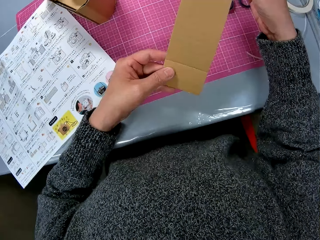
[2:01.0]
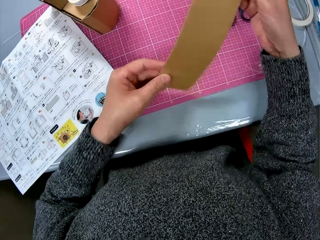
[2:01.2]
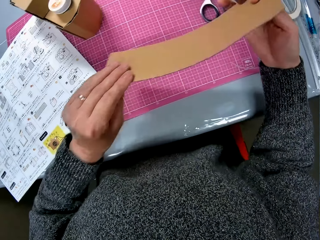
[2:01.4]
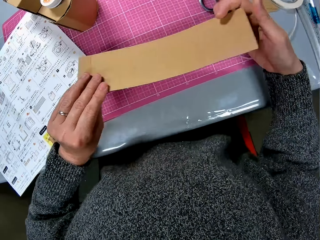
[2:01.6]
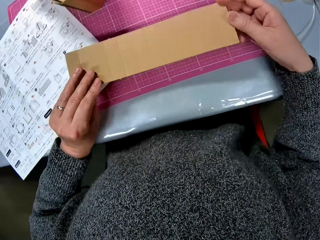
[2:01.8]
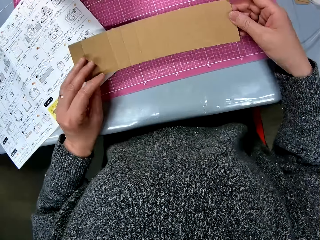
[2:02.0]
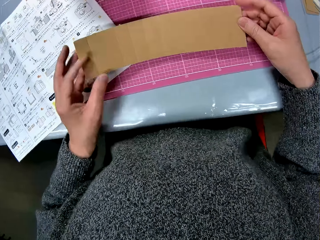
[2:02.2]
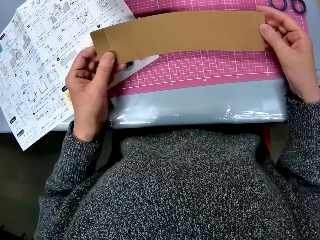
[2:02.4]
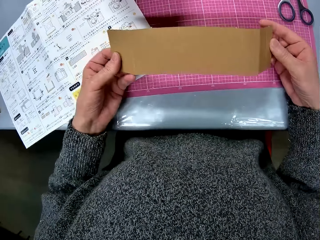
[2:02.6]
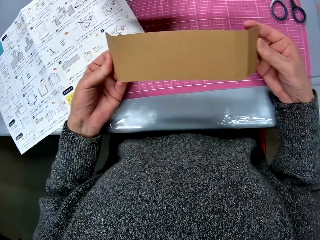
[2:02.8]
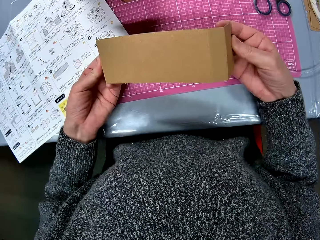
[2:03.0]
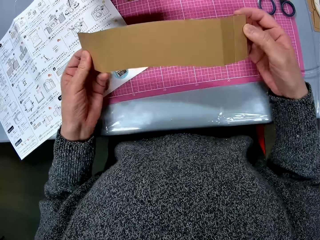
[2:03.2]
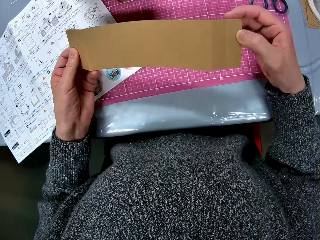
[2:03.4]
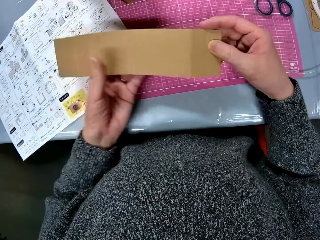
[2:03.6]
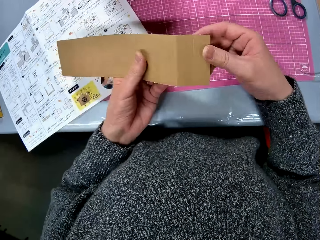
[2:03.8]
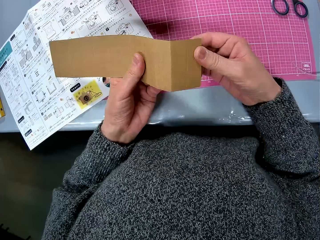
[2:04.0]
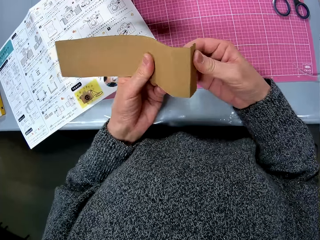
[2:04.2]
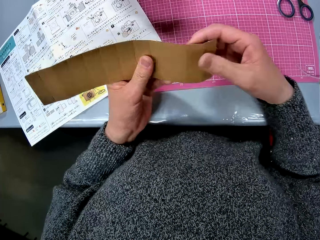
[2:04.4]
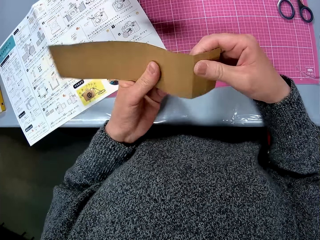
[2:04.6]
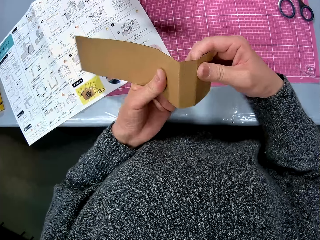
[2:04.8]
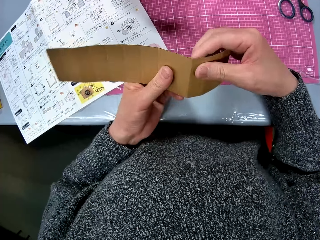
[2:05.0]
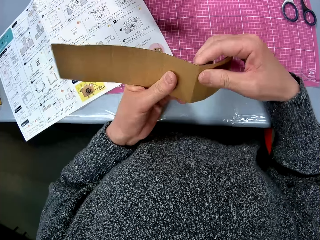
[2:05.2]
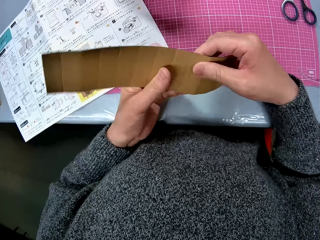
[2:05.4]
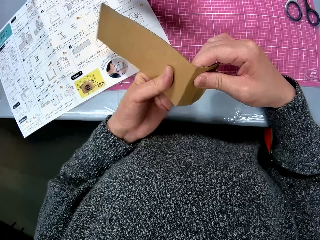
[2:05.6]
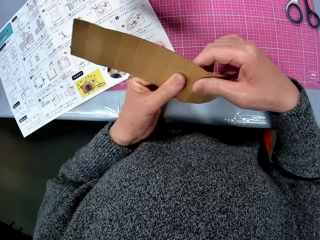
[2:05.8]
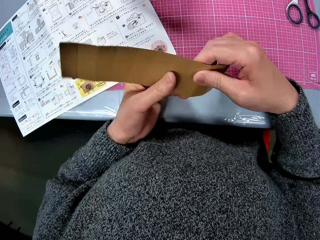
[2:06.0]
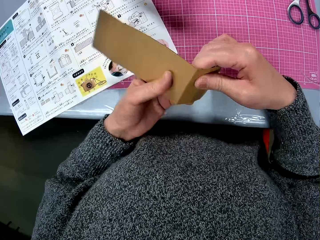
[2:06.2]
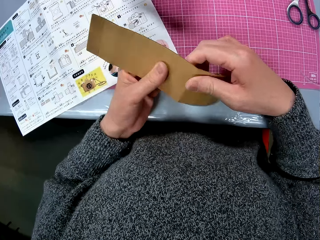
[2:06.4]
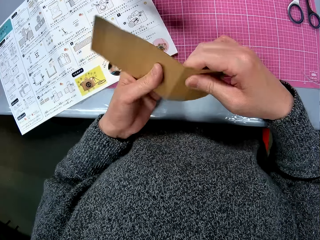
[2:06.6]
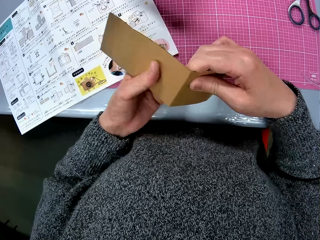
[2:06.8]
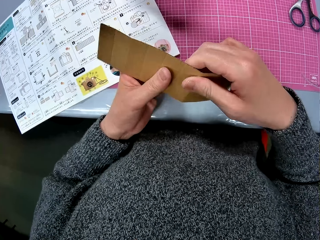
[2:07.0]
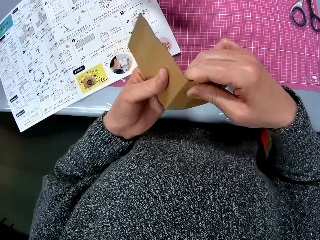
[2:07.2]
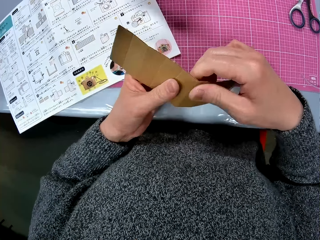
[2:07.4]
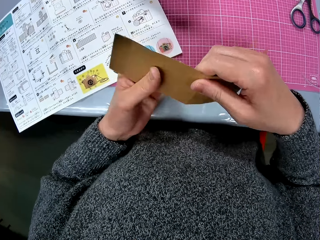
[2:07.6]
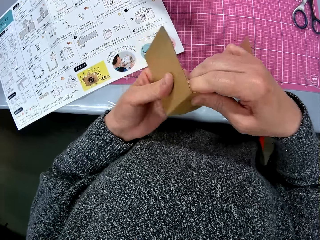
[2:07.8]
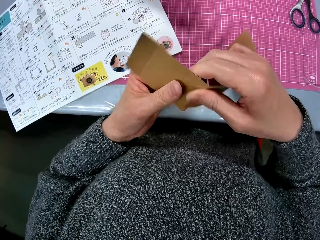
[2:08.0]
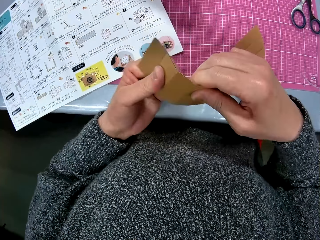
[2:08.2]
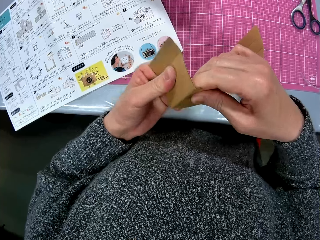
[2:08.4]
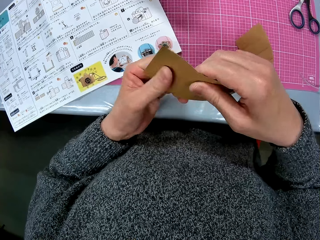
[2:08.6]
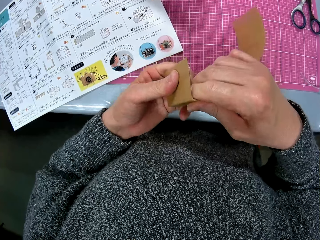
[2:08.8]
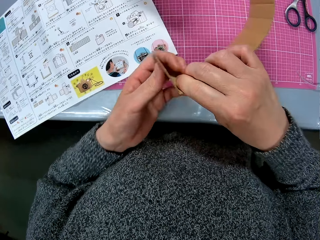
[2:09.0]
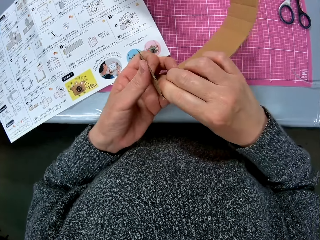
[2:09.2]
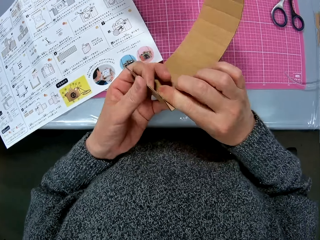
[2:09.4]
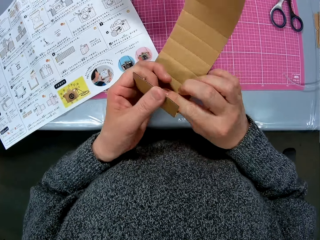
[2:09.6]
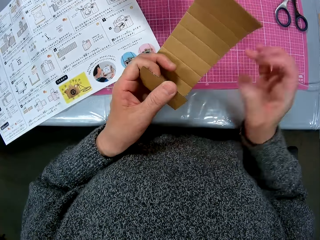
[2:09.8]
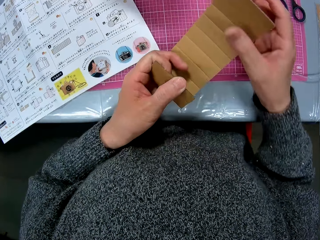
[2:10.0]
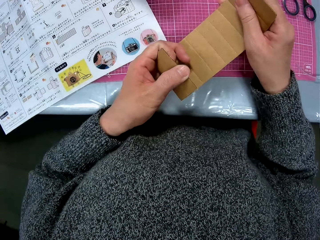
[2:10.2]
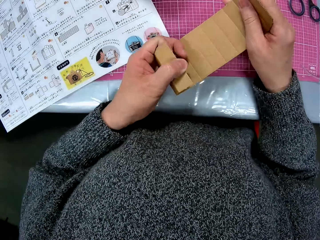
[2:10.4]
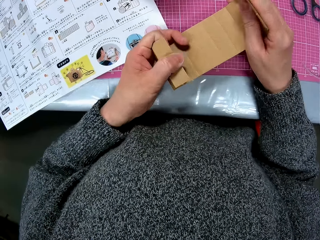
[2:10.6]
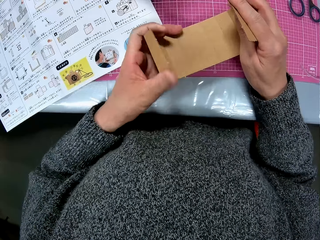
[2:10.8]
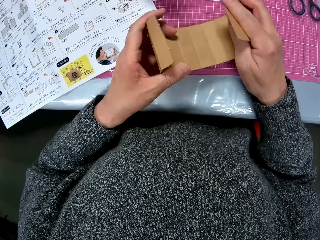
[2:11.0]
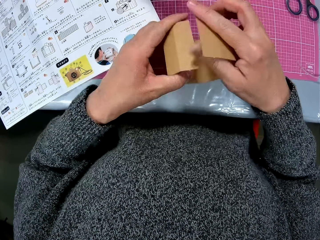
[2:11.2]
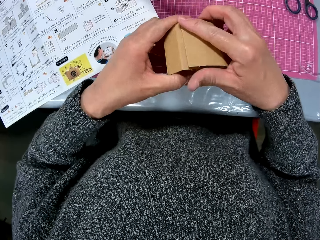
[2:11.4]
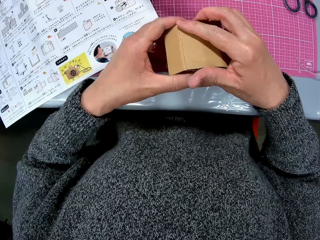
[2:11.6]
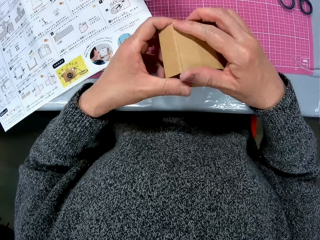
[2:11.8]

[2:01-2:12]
The camera wearer folds the piece of paper.

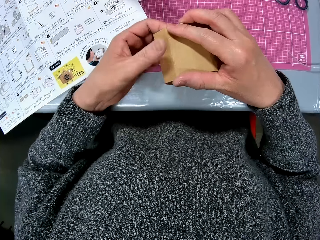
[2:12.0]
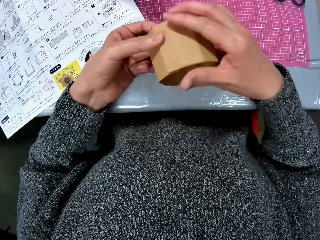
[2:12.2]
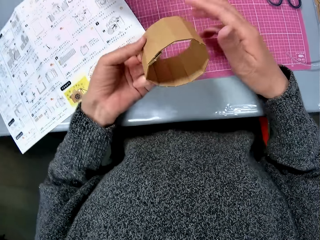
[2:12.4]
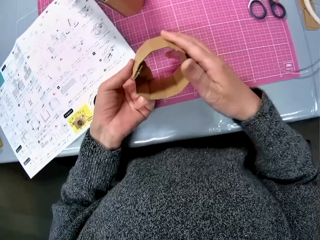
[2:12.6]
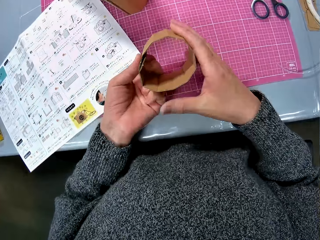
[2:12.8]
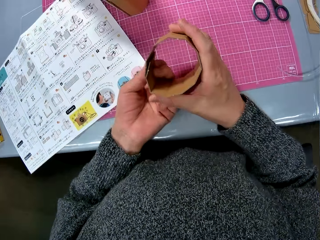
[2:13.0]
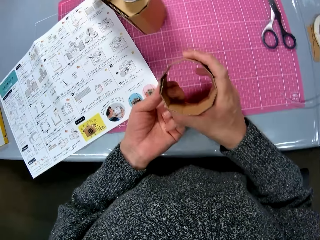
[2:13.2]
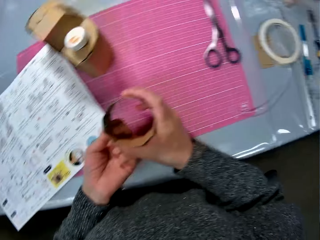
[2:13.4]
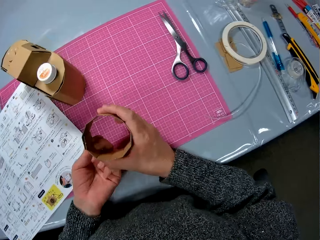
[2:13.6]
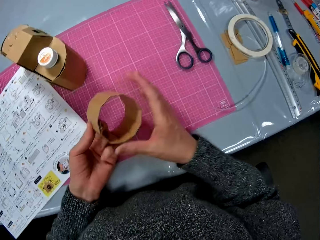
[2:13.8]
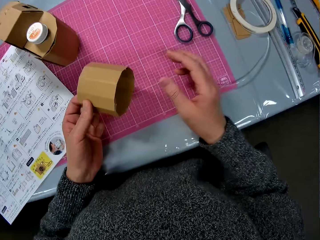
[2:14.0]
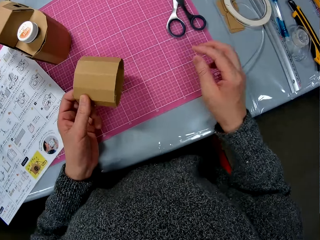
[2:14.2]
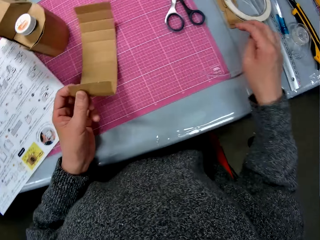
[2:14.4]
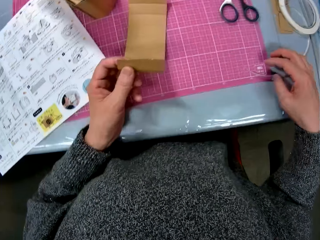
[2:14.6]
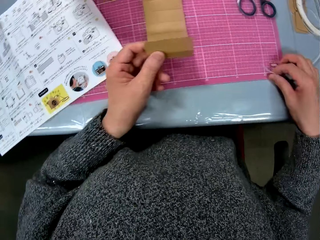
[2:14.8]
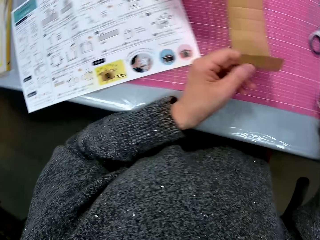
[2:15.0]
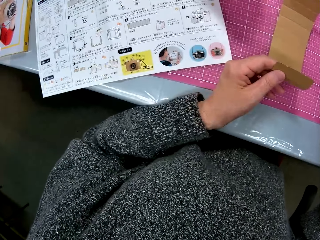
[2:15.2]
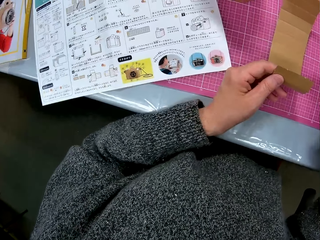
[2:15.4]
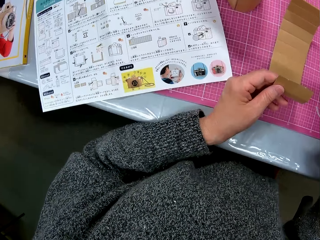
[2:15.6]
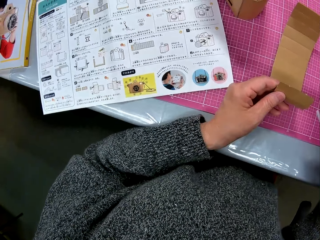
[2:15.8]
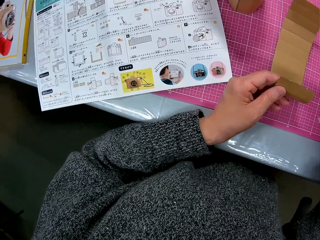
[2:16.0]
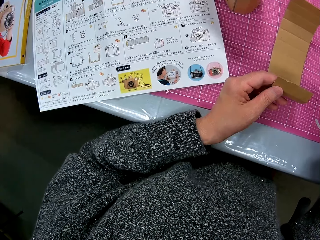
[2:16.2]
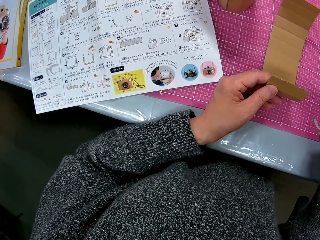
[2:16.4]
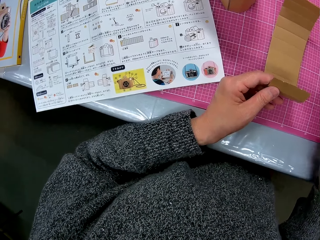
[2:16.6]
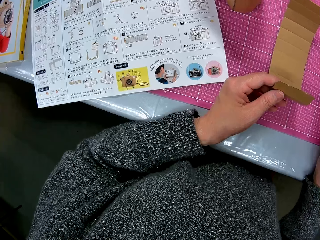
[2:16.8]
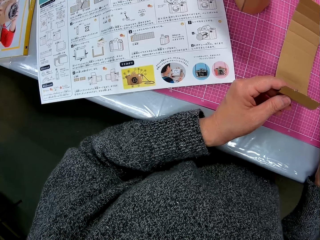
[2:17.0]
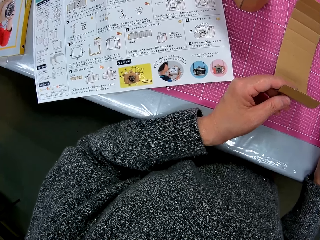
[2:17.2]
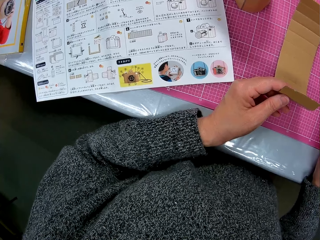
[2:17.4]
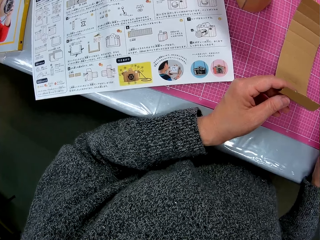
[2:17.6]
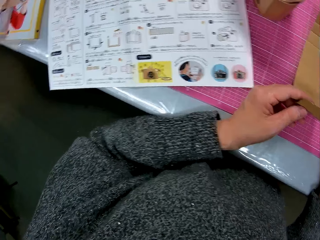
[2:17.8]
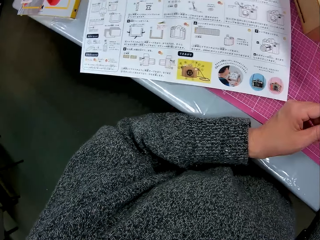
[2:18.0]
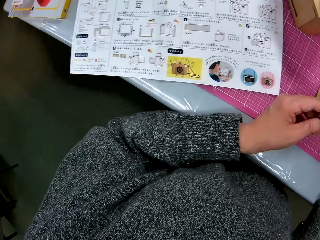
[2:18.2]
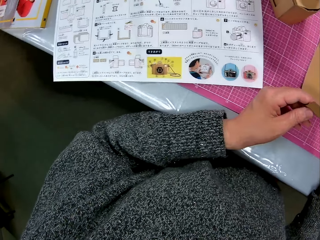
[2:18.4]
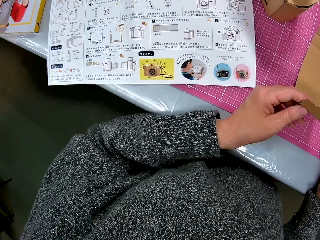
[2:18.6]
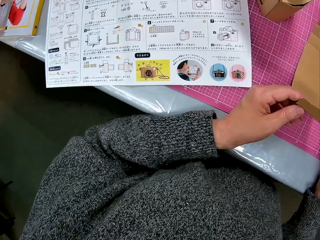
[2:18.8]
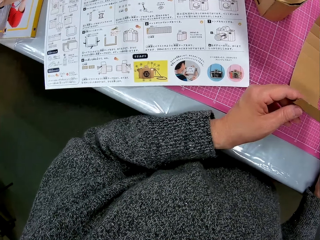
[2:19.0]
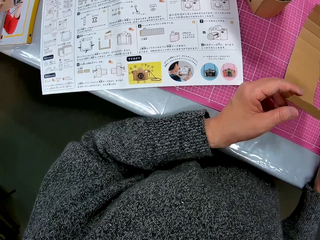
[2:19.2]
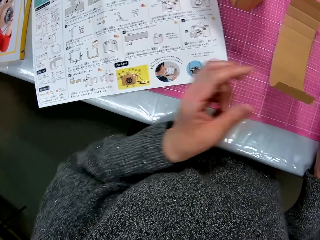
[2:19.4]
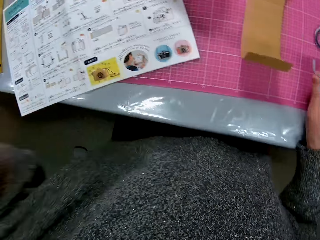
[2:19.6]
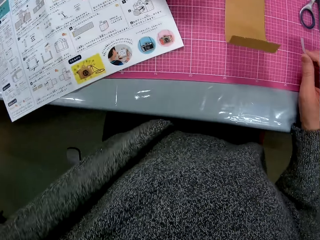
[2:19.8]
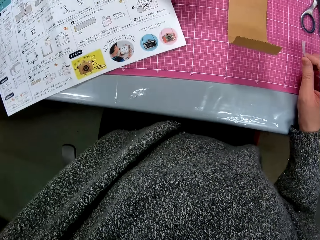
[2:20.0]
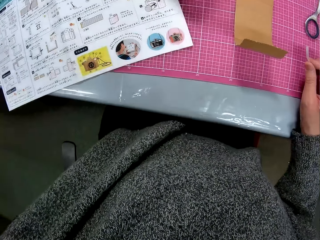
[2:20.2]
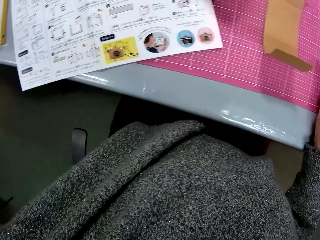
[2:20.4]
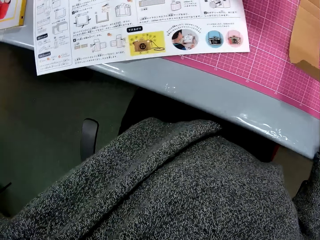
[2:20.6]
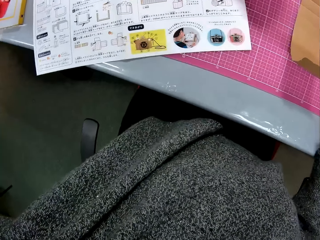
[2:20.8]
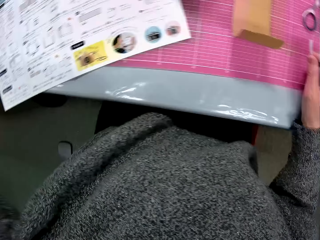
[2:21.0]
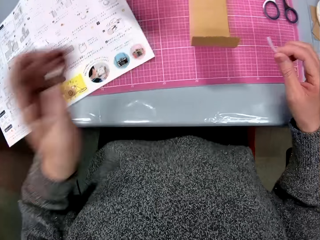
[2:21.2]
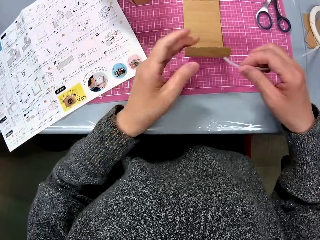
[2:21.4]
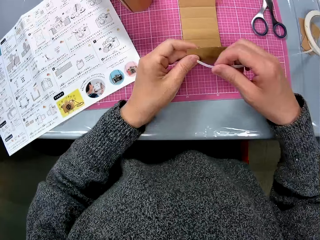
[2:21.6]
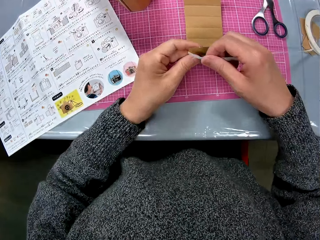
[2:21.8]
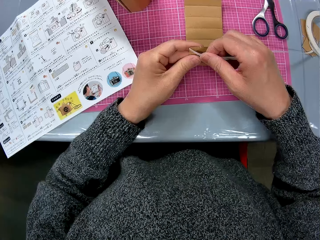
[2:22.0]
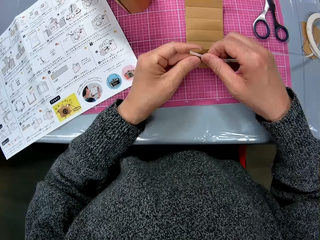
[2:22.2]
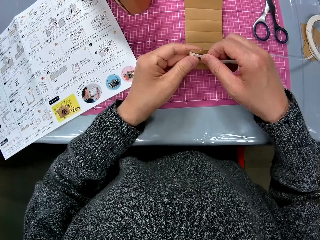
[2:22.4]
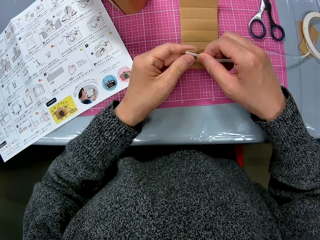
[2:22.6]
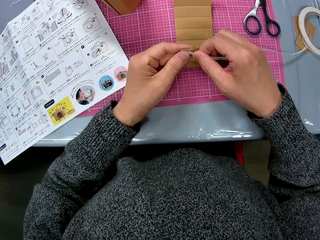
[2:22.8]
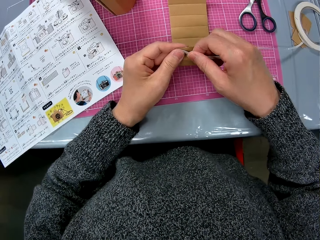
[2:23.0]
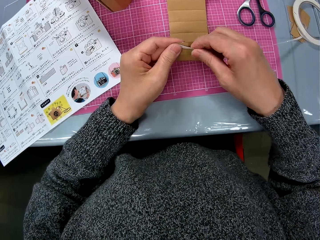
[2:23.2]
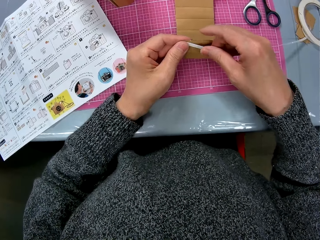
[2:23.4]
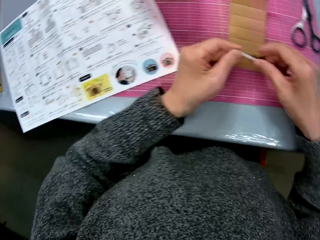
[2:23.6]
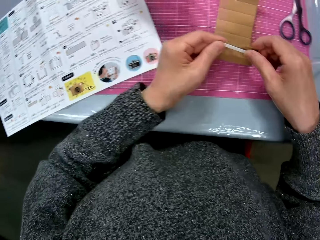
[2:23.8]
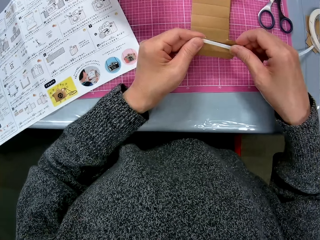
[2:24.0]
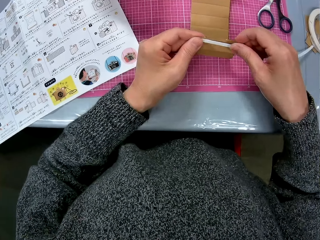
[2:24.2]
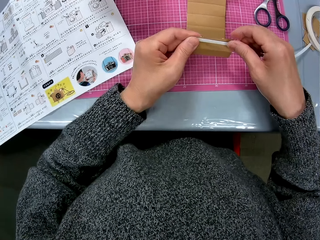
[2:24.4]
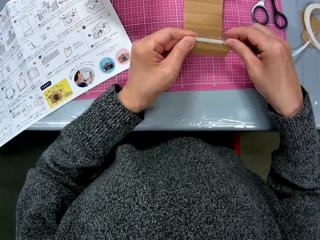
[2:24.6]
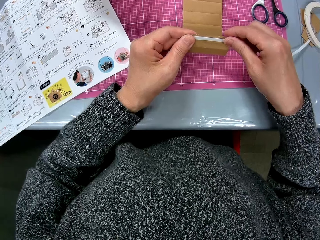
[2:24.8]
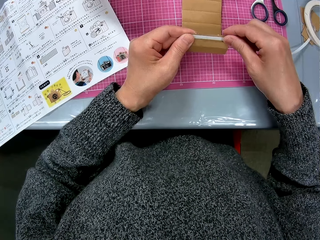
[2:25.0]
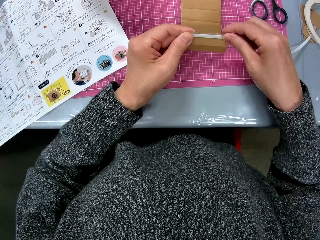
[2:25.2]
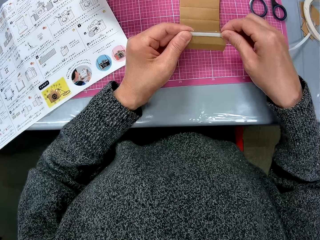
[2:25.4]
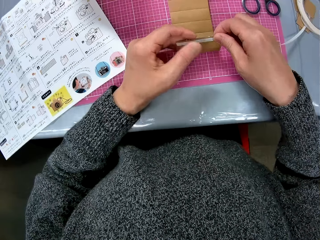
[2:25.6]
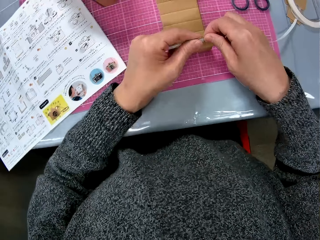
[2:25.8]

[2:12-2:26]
The camera wearer unfolds the piece of paper. She picks up a piece of tape on the table with her right hand. She looks at the sketch book. She raises her left hand. She touches something. She attaches the tape to the carton with both hands.
